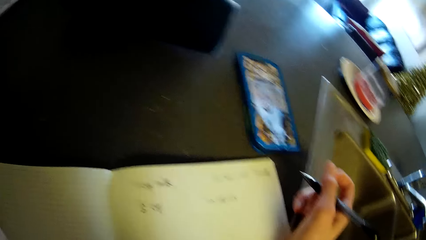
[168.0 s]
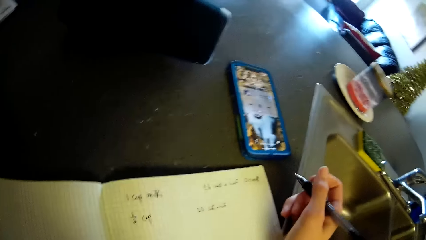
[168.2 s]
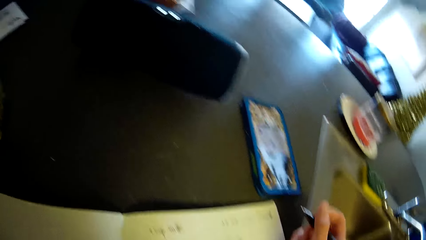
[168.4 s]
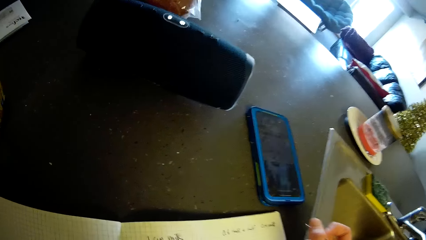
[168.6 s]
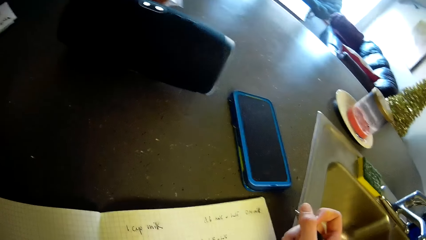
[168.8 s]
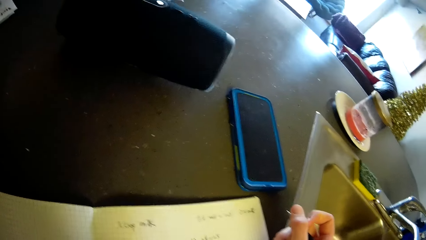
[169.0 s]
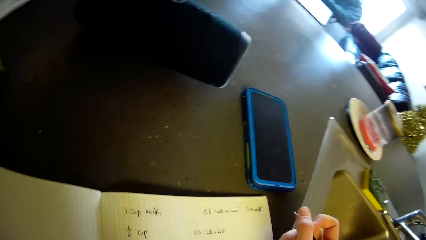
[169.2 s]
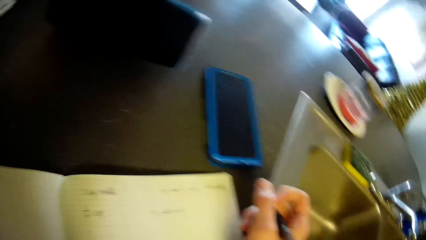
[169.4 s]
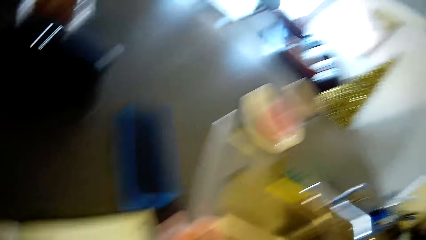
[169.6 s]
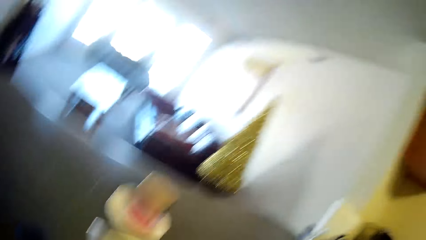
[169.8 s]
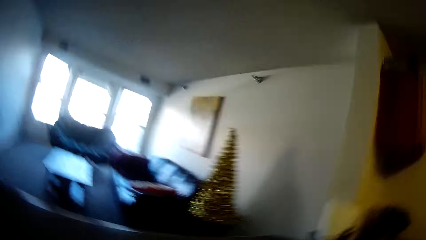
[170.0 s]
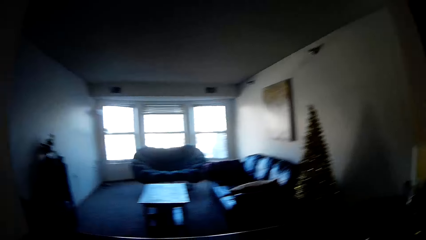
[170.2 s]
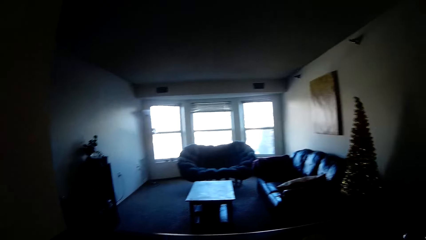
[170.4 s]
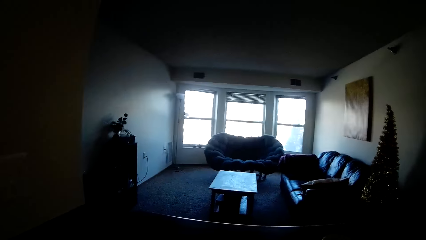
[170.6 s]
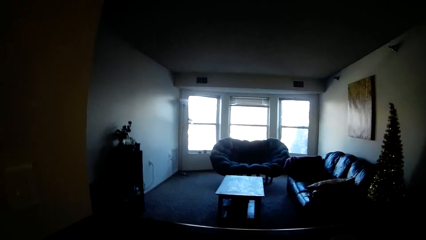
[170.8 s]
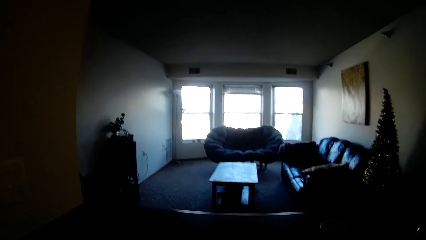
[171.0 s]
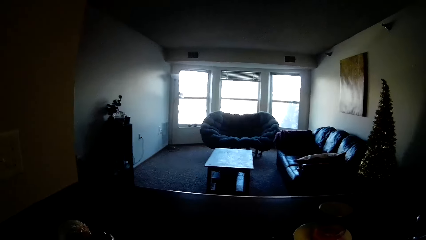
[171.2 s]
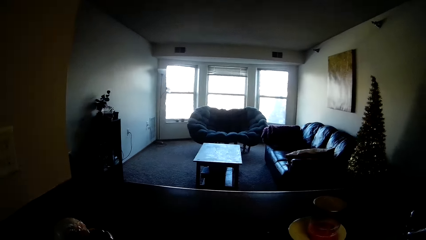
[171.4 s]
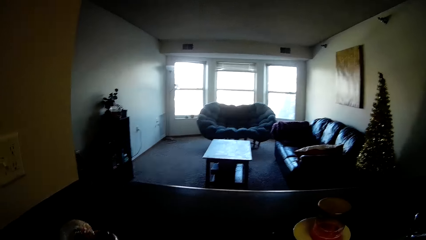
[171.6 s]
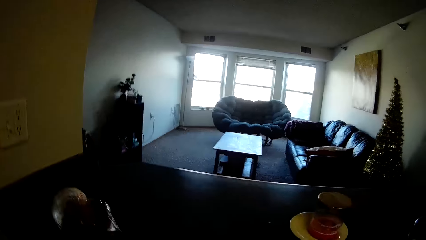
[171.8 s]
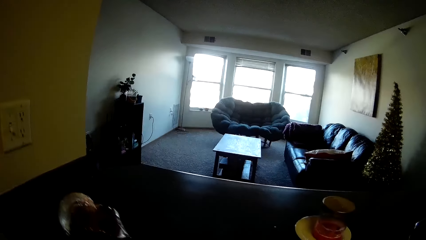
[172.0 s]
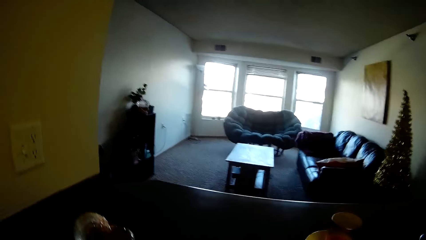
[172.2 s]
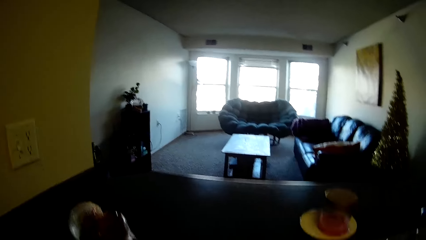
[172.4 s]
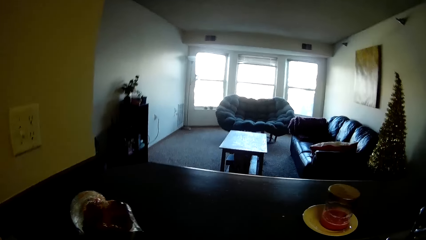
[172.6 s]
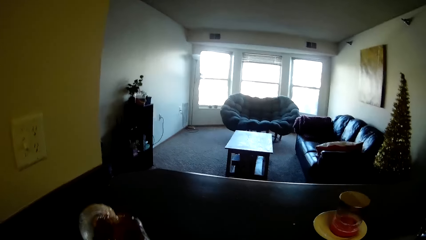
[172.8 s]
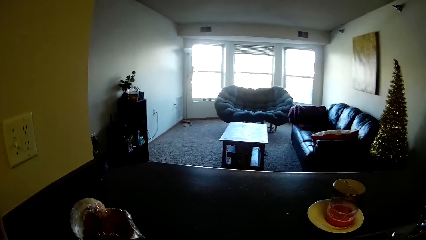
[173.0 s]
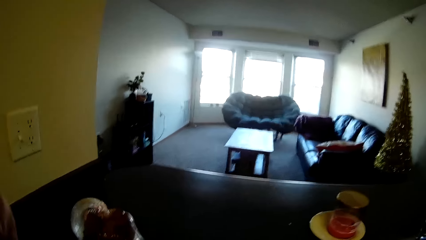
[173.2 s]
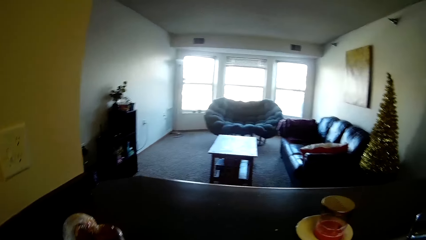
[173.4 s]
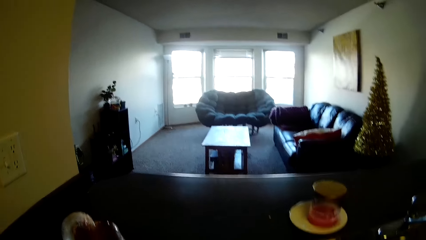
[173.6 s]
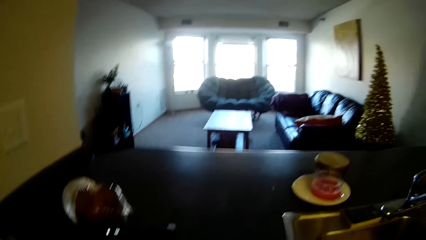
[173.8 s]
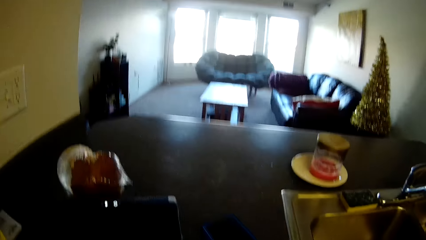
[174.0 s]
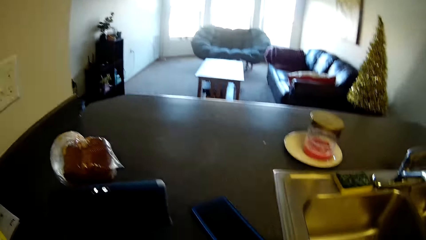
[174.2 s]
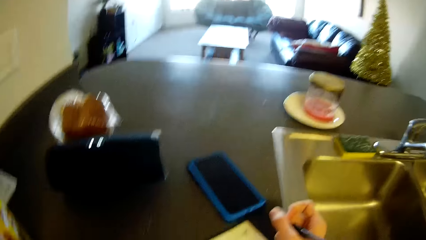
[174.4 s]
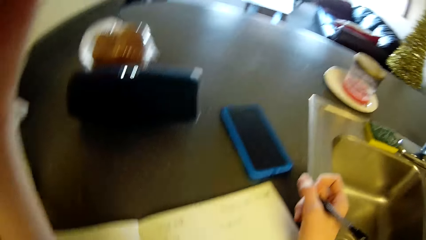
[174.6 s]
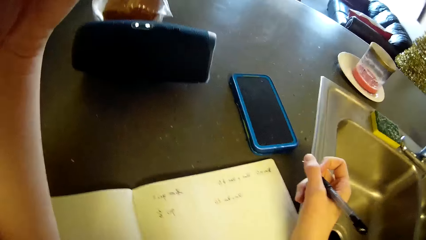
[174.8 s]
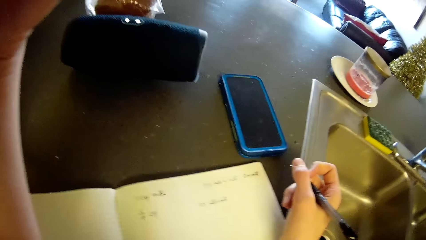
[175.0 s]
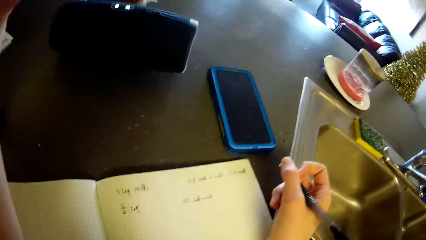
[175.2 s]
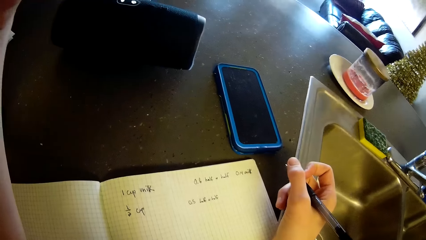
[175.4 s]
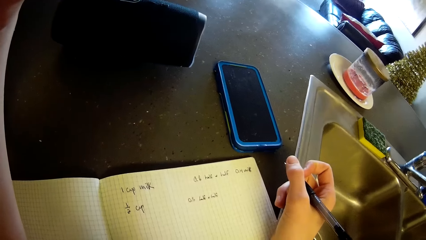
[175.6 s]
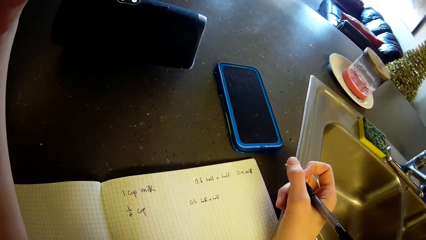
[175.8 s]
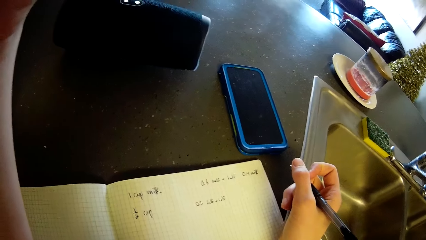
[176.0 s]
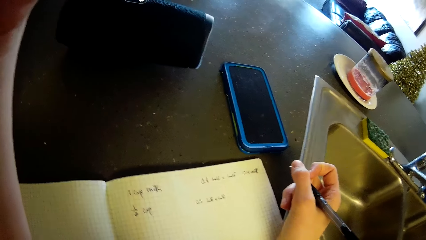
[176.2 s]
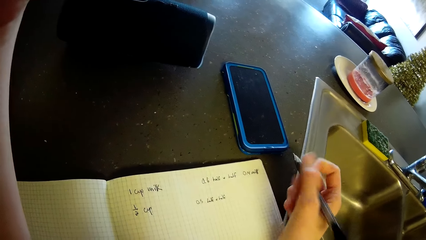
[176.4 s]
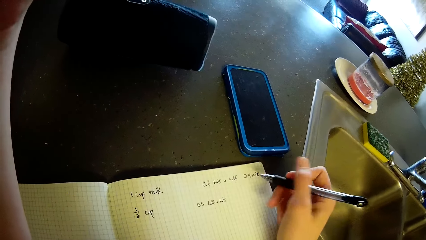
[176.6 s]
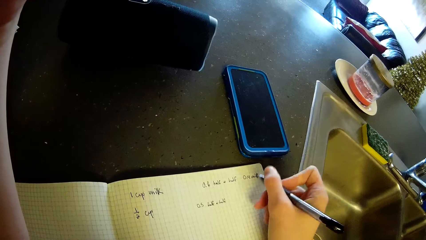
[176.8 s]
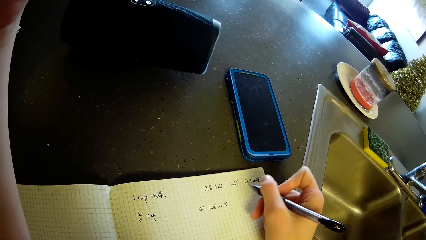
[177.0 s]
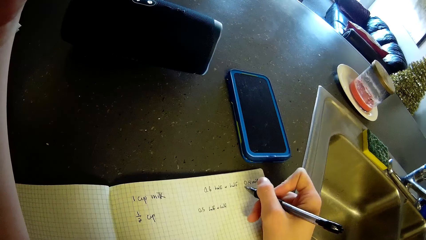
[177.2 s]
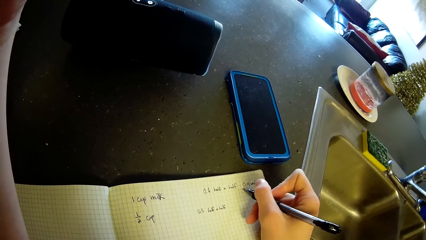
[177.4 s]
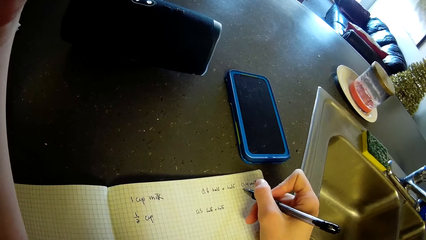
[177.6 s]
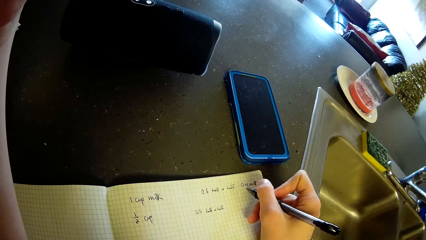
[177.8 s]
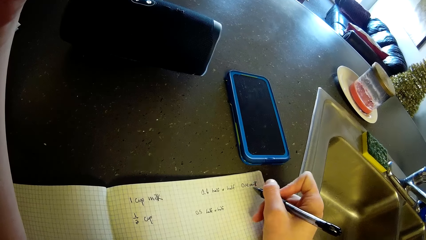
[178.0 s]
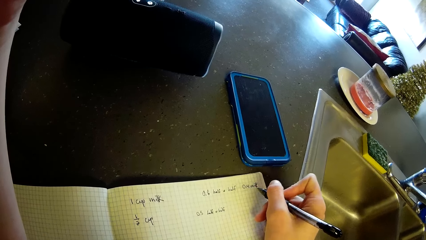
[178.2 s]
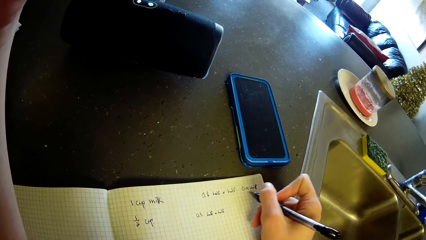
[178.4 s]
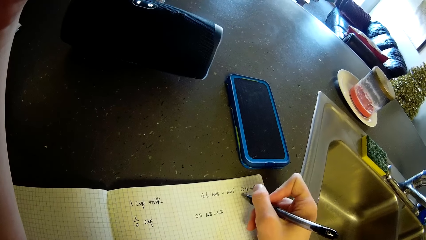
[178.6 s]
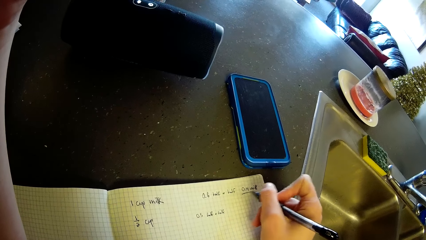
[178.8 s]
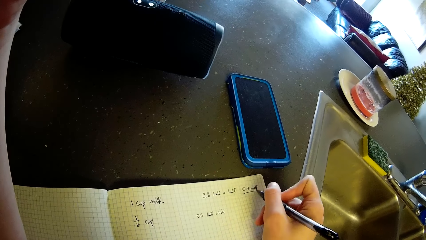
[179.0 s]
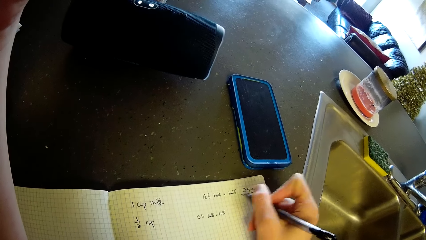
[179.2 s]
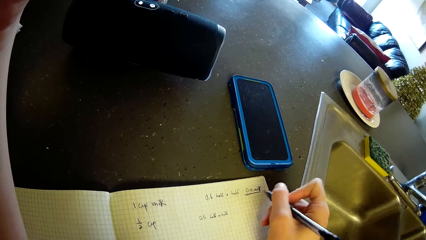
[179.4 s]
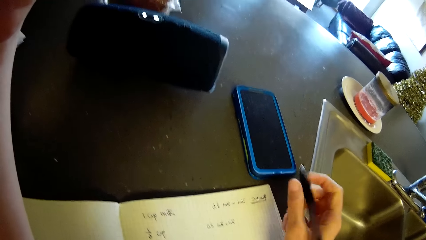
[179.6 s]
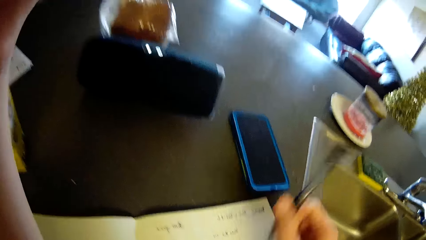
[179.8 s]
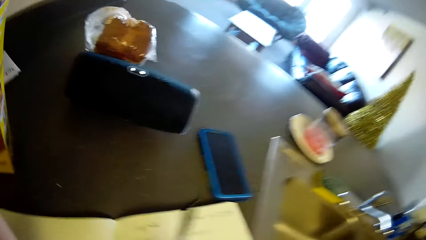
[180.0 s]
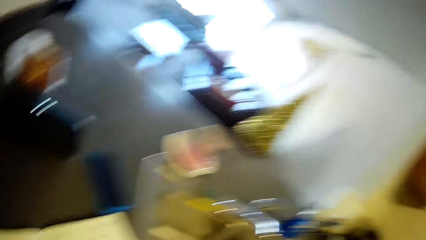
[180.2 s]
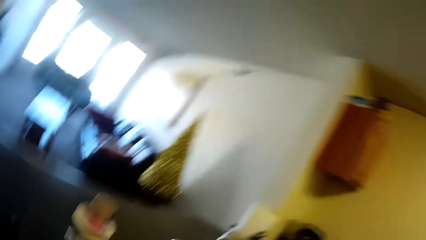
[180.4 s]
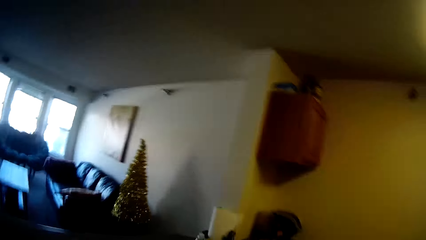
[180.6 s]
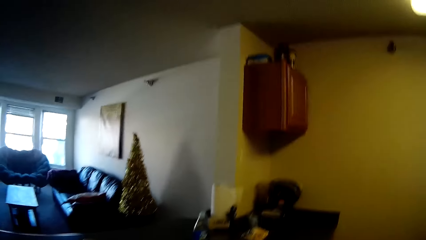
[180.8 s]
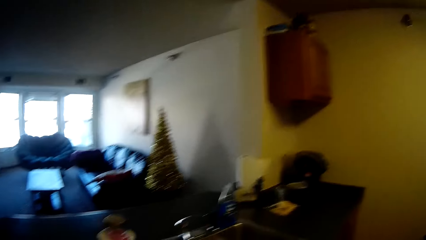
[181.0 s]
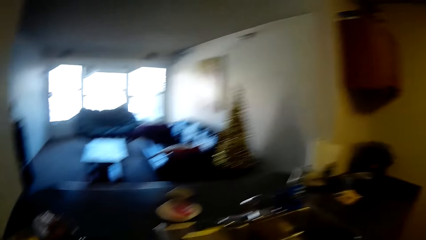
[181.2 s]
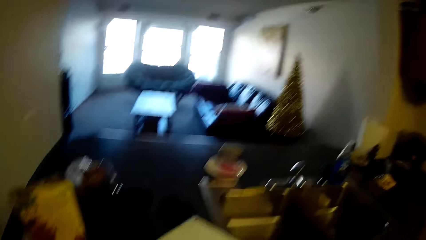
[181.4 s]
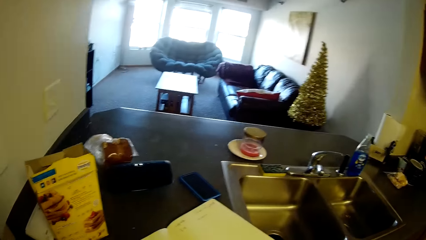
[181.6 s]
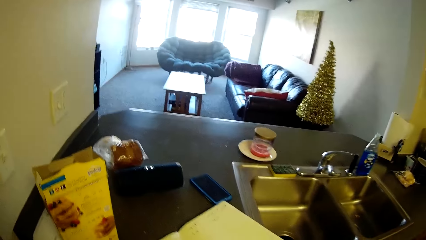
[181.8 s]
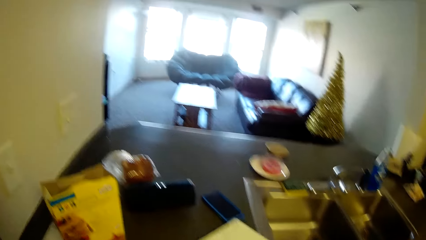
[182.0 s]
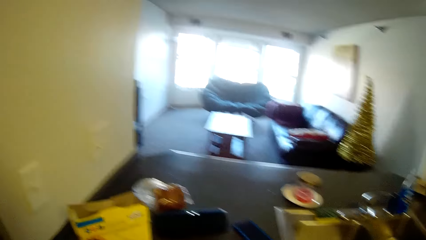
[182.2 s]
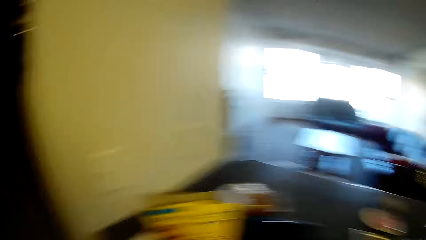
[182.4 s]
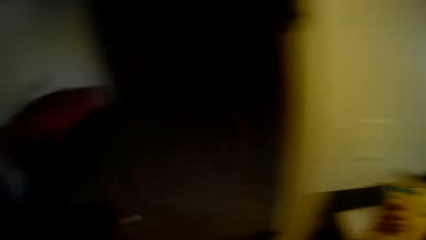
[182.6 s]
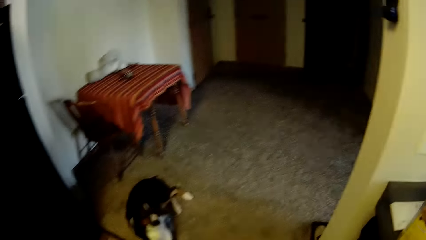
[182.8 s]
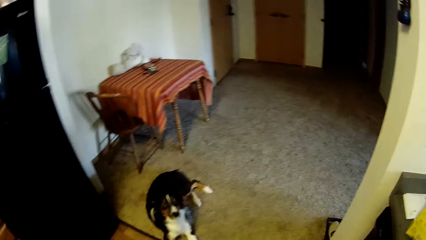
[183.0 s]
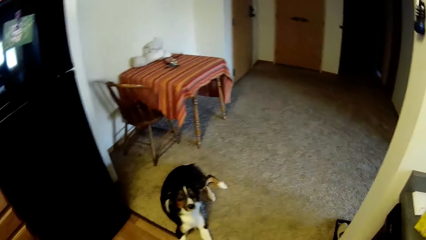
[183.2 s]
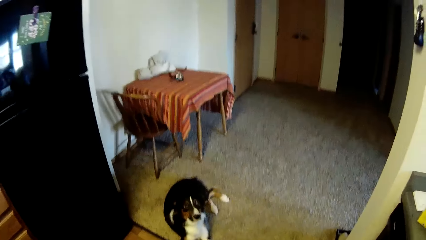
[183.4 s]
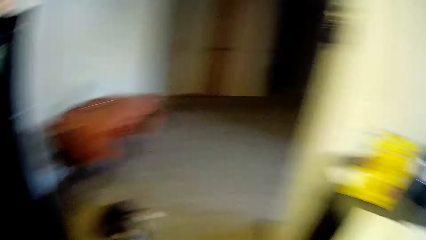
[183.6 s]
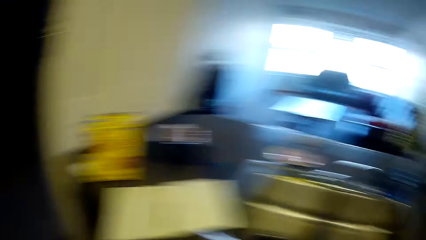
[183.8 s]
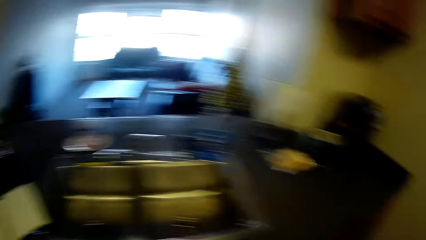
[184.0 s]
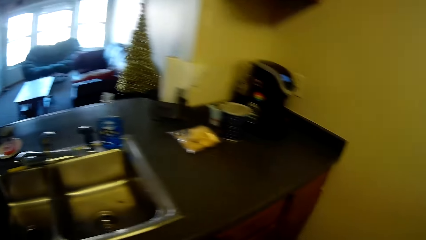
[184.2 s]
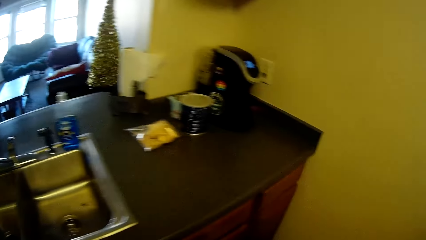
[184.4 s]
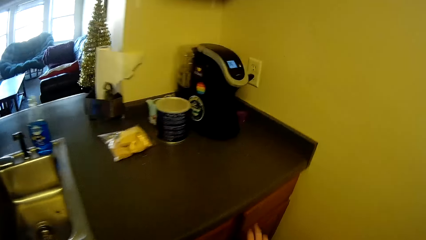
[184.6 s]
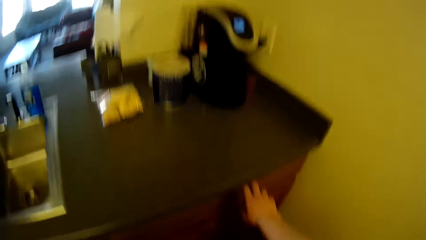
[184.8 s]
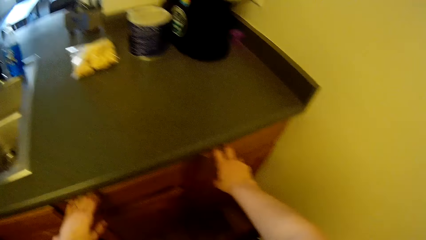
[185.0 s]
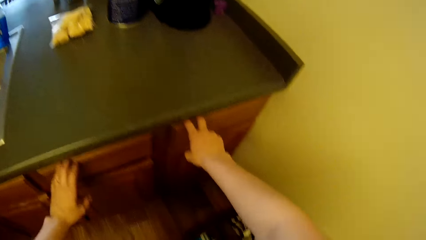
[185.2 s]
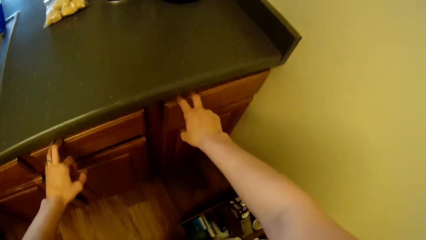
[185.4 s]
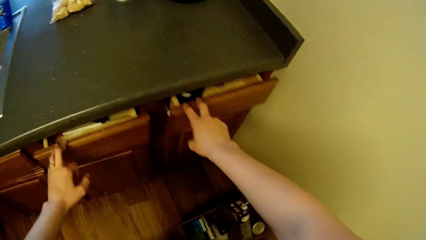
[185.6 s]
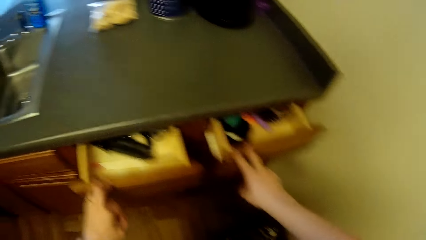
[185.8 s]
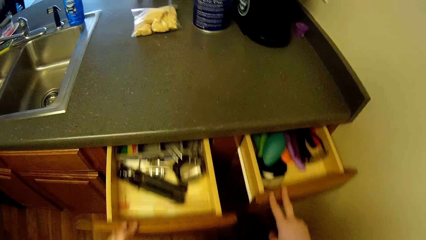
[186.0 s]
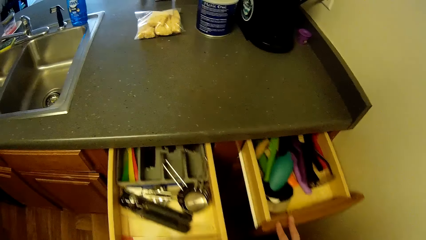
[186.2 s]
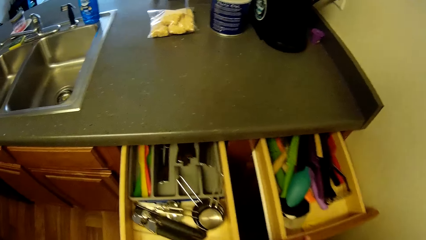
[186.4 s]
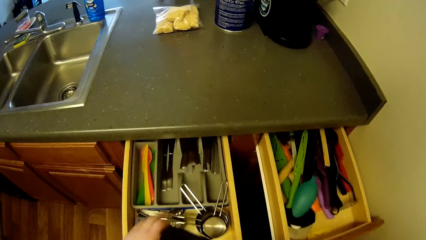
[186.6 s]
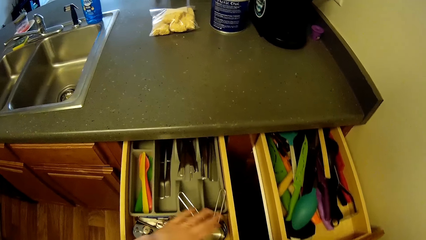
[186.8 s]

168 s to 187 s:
The camera wearer looks over the kitchen table into the living room by the kitchen. She scratches her head with her left hand. She draws a line on the book. She writes on the book on the kitchen table with the pen in her right hand. She walks around the floor. She turns towards the dog by the left side of the kitchen. She turns towards the kitchen table. She opens two drawers by the kitchen table each with both hands.
